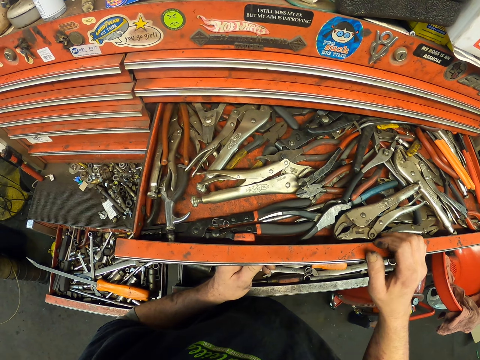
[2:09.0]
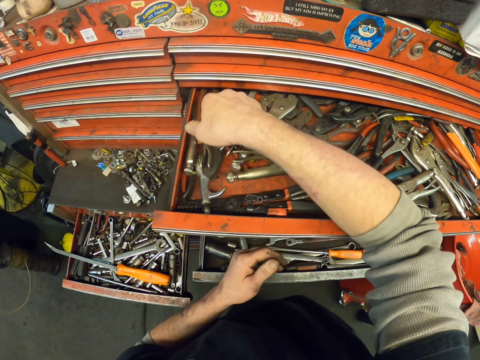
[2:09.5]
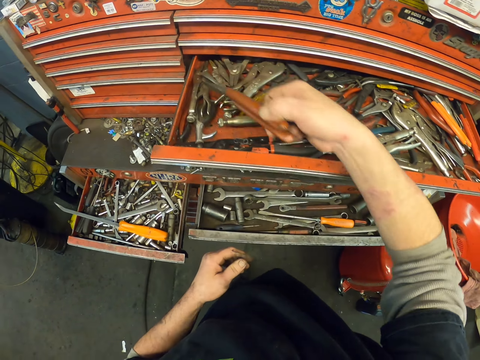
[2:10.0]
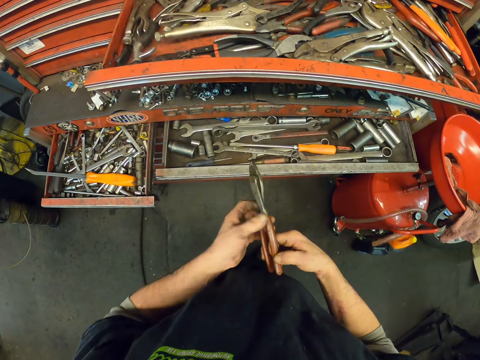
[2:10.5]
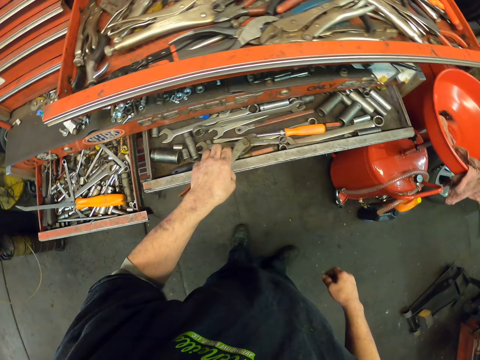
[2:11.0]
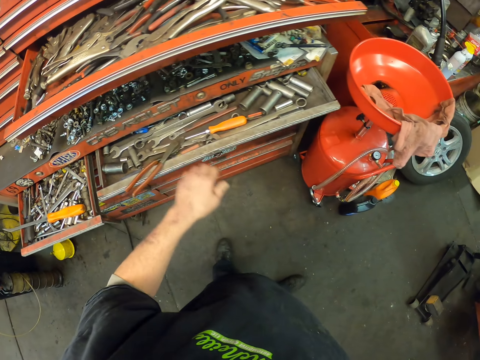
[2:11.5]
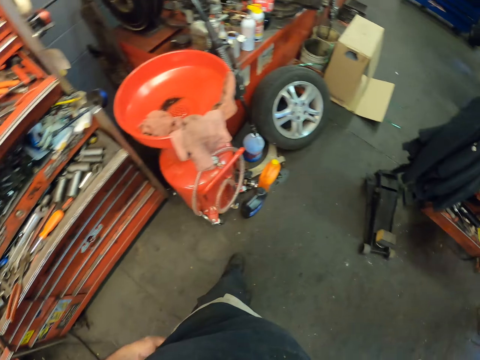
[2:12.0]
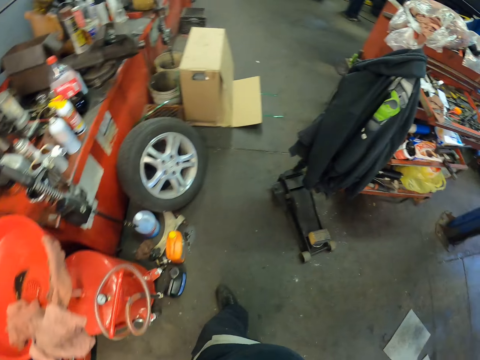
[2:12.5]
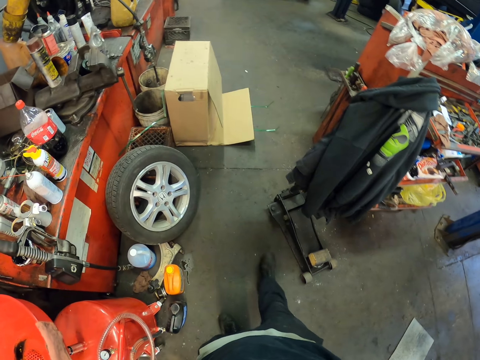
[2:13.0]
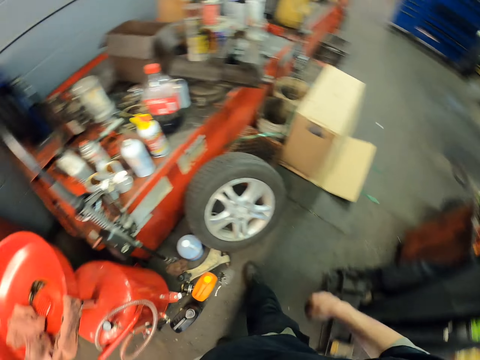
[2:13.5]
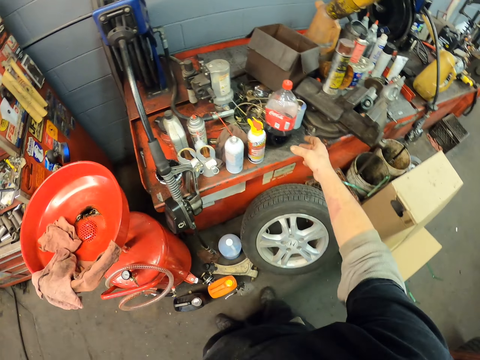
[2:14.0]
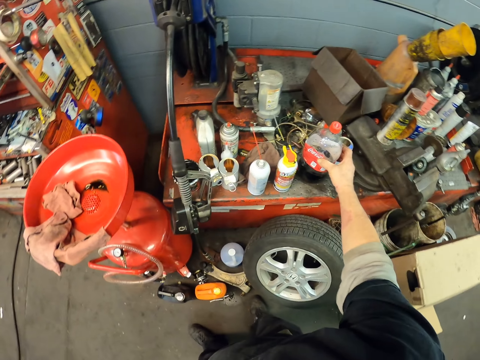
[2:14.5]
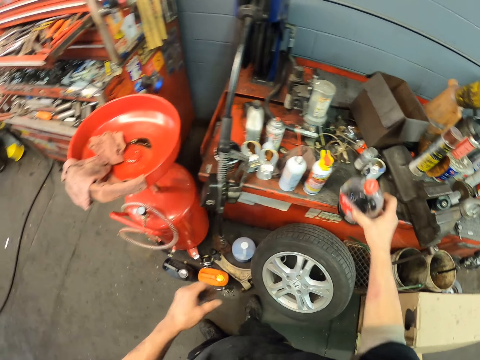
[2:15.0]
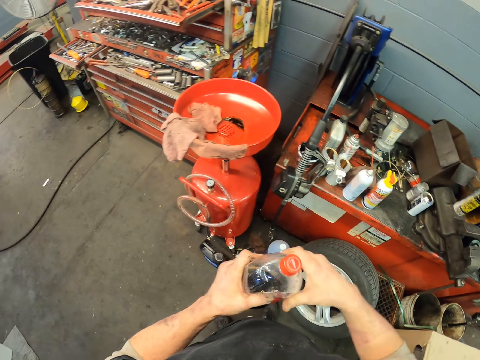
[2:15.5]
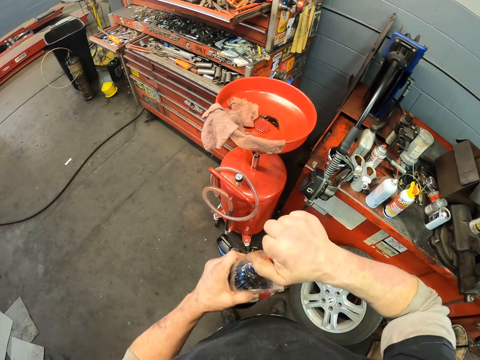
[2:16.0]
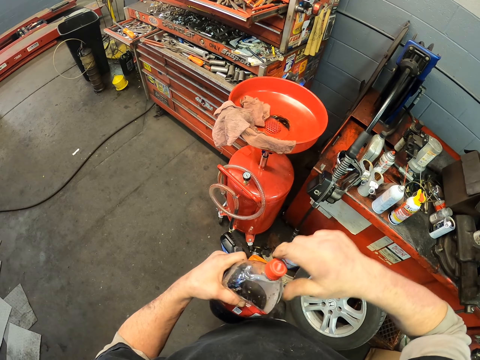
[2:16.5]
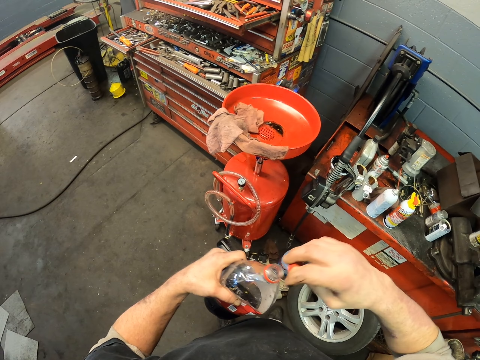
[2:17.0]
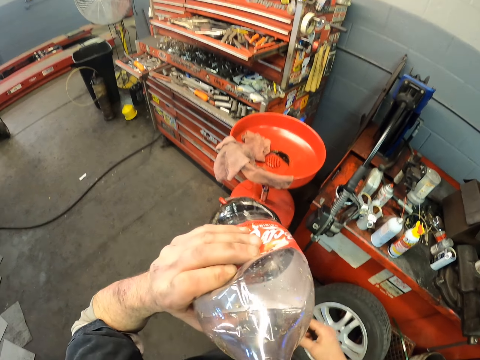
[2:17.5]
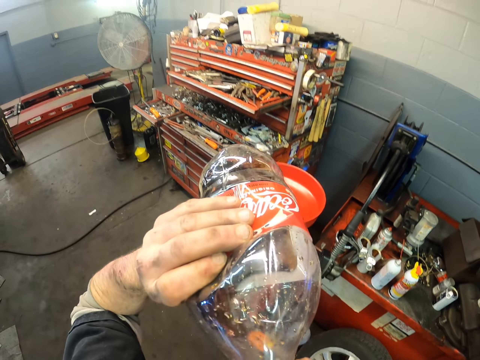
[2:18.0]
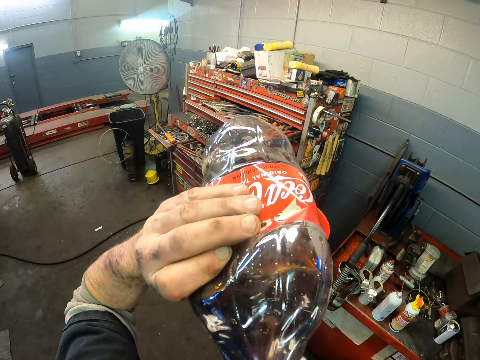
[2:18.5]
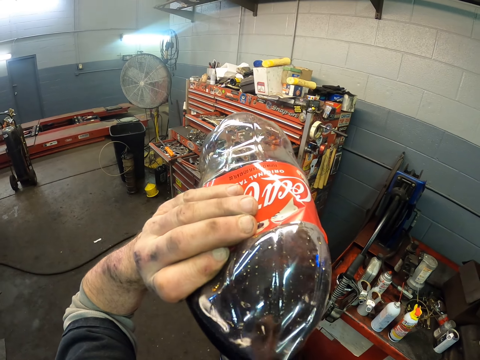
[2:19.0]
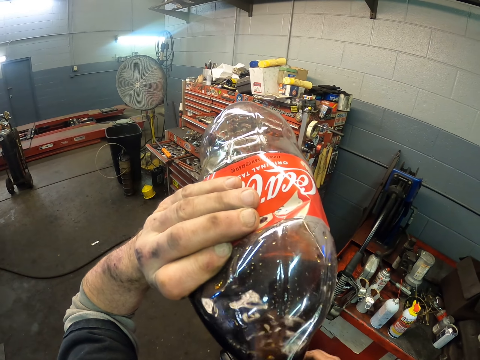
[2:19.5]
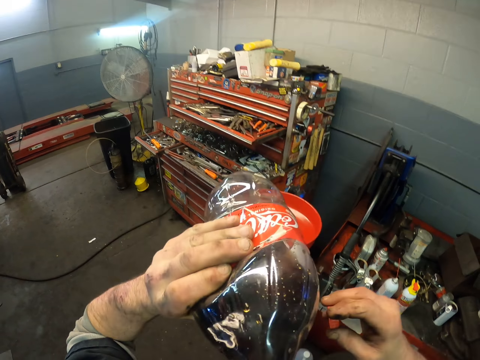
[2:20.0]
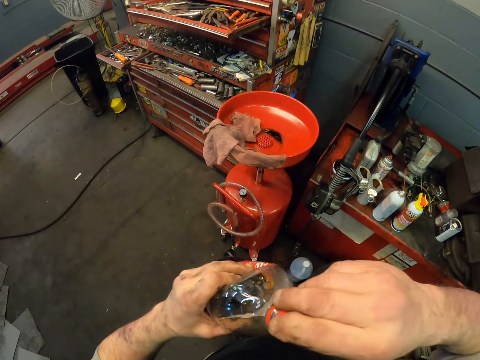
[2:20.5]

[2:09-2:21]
The camera wearer picks up a screwdriver. They walk around. They take a bottle of soda. They open the bottle. They drink the soda.

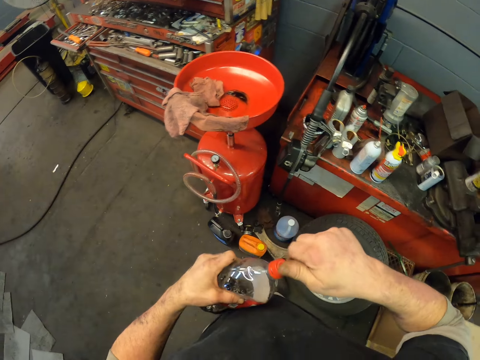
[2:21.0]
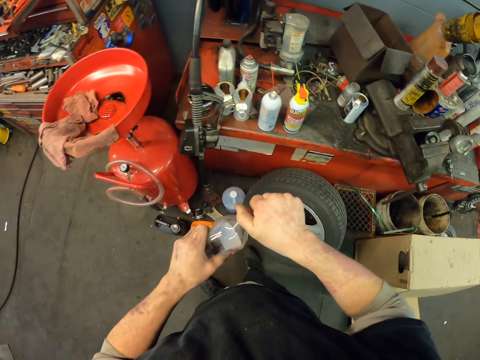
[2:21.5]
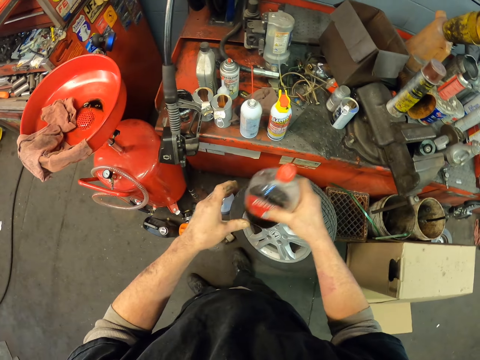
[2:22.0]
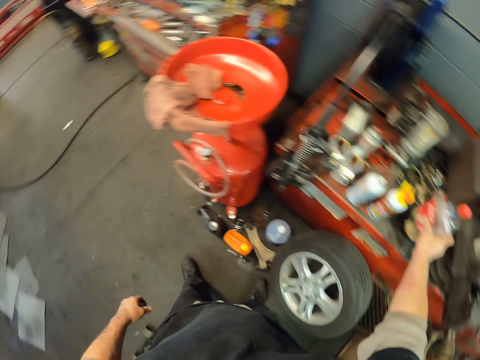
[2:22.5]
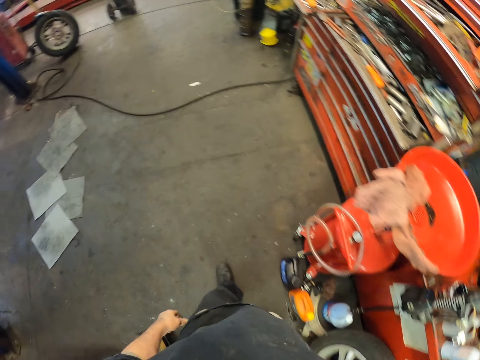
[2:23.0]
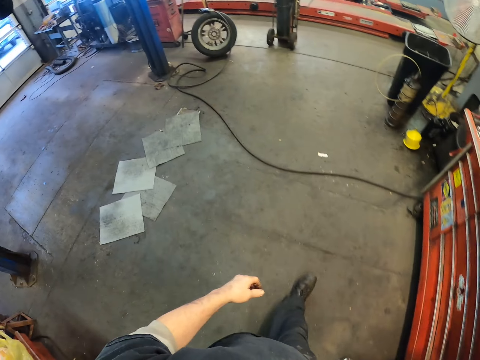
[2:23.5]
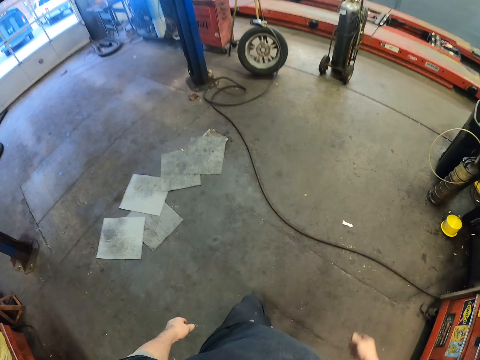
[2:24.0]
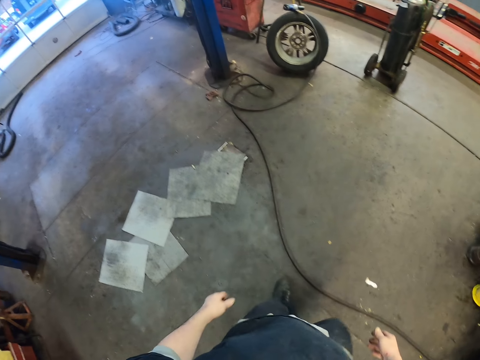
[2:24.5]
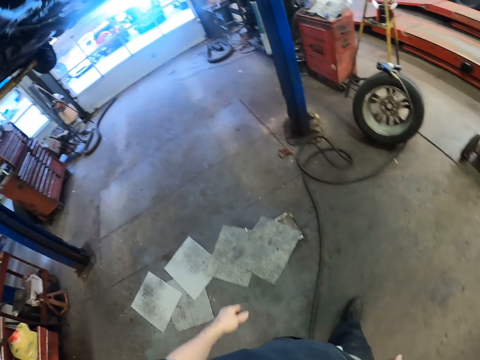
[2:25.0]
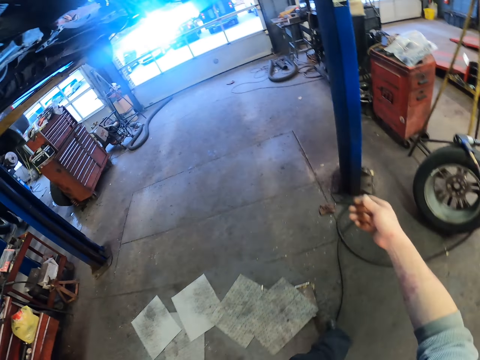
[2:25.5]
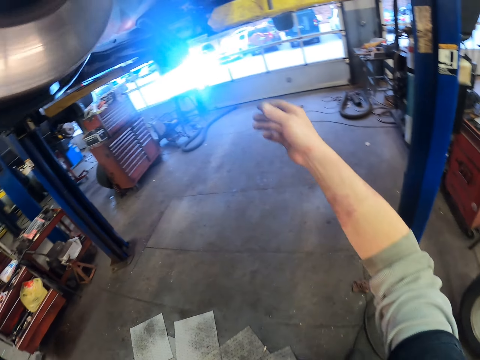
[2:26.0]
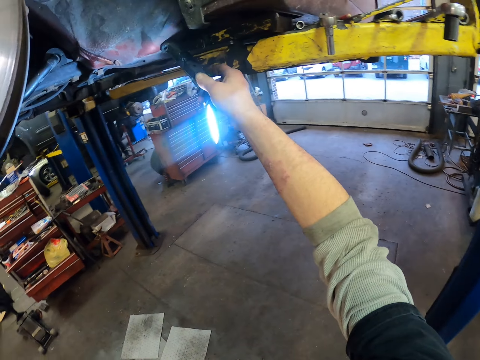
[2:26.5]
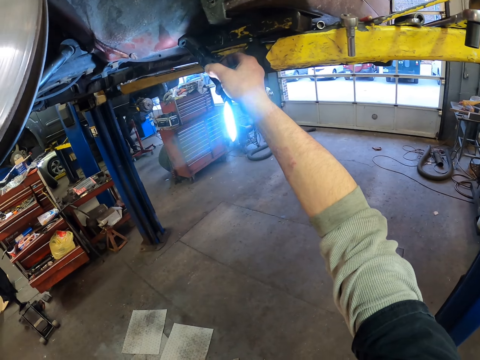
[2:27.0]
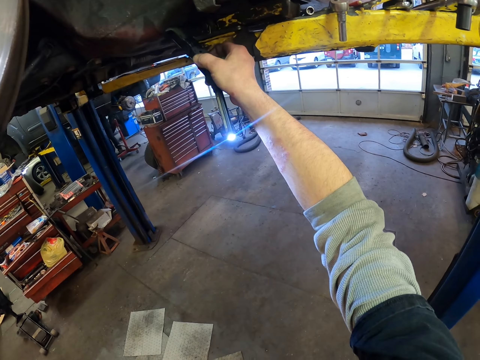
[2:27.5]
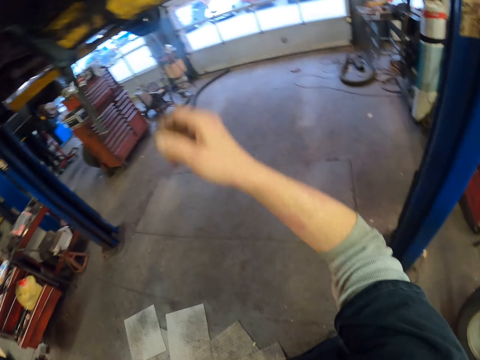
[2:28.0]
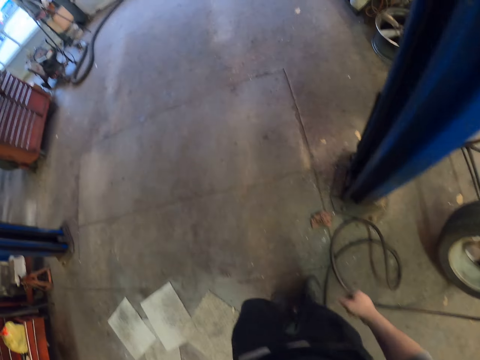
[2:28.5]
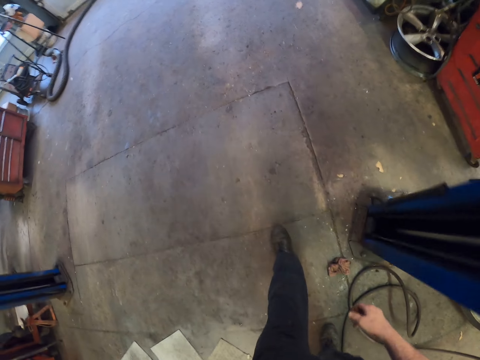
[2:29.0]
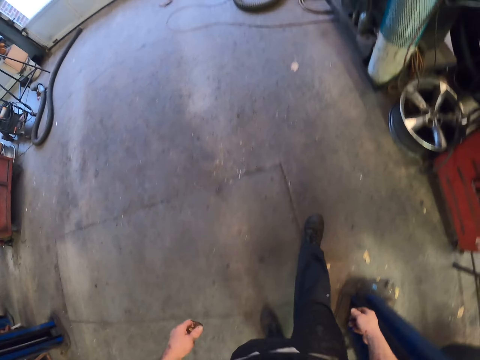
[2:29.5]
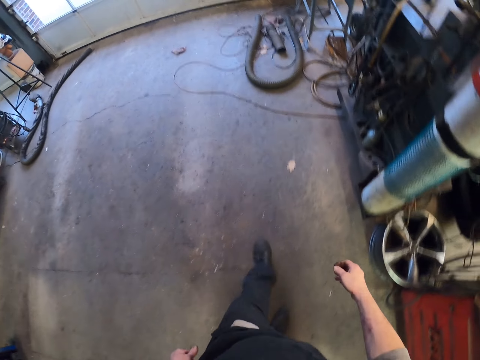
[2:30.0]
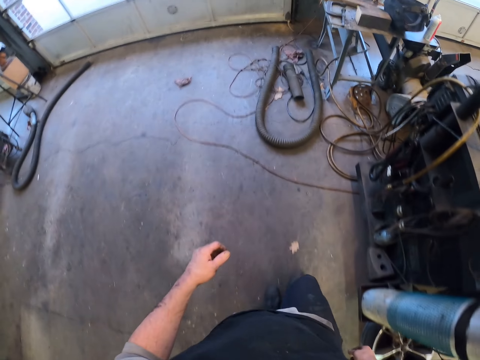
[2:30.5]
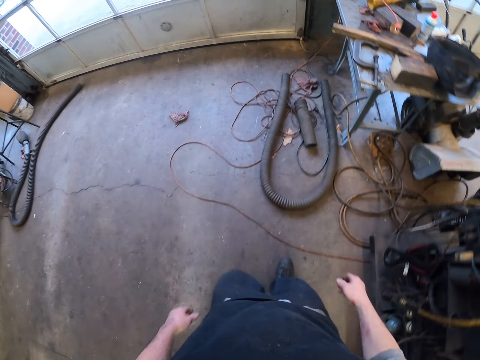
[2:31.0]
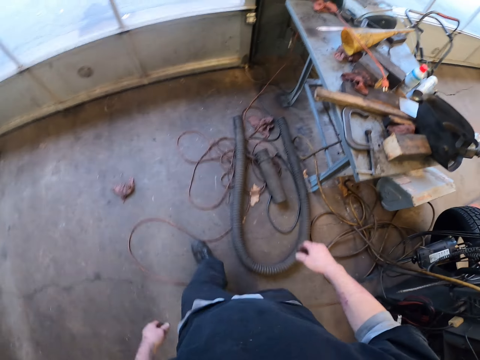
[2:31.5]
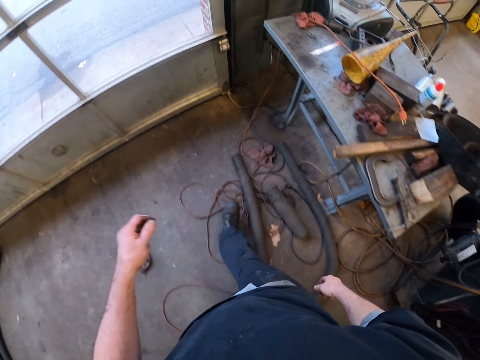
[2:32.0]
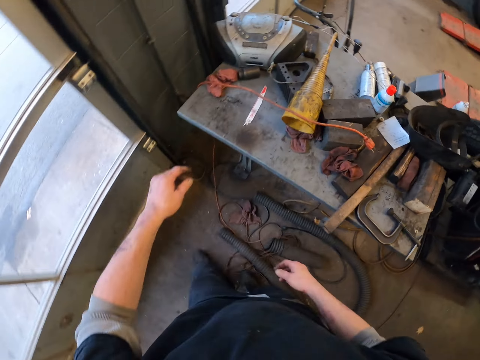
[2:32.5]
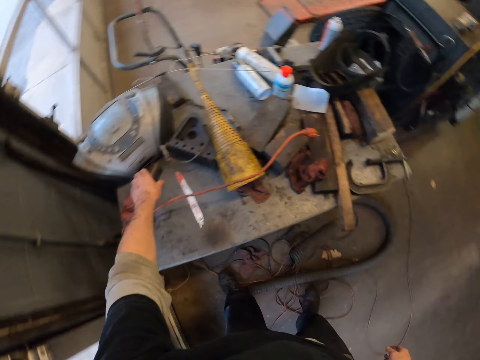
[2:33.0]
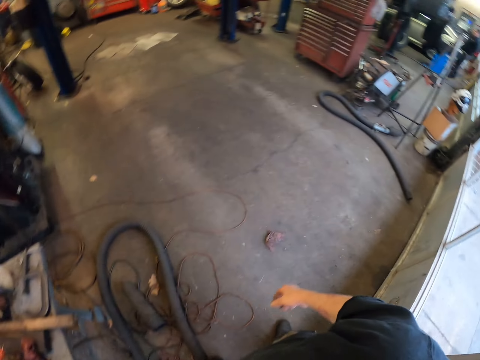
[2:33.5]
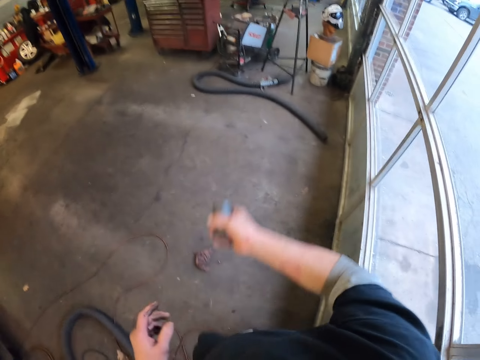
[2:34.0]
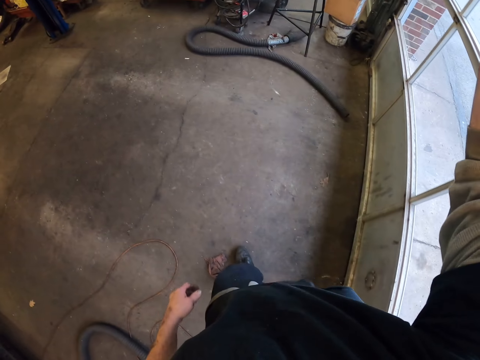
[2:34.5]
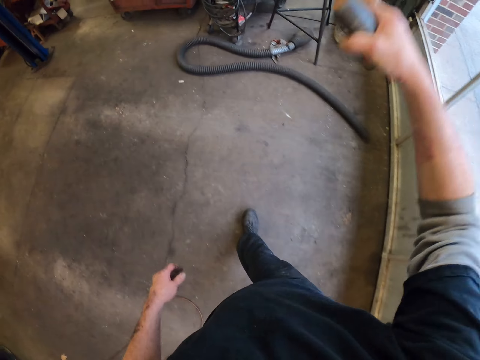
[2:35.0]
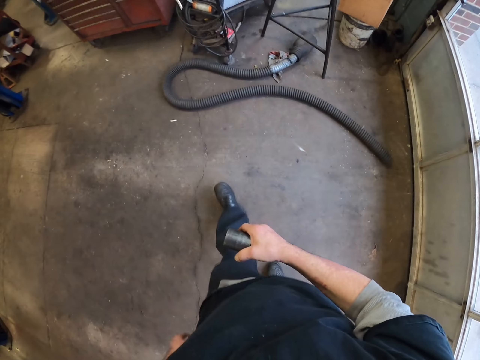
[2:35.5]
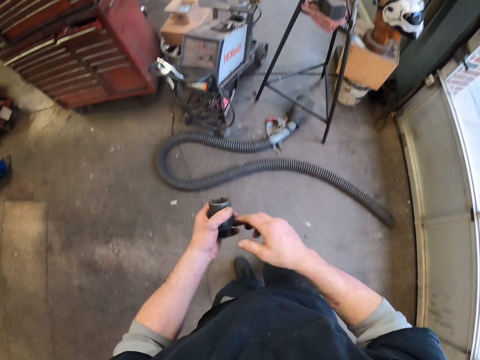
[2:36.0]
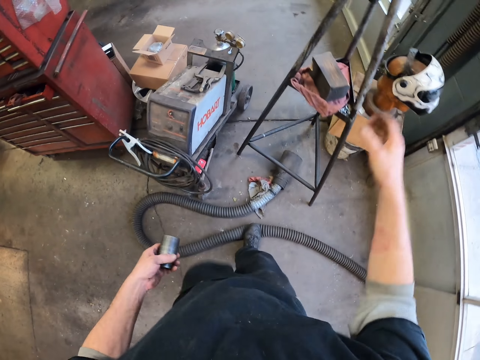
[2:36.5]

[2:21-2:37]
The camera wearer closes the bottle. They return the bottle of soda. They walk around. They switch off the hand light. They walk around. They pick up a metal.
